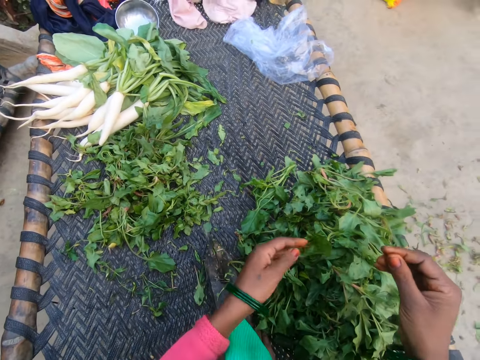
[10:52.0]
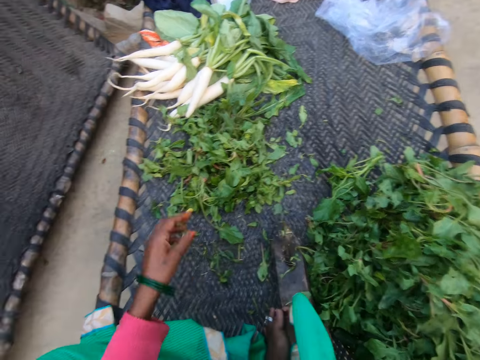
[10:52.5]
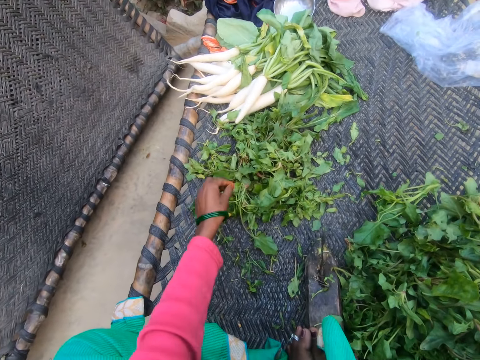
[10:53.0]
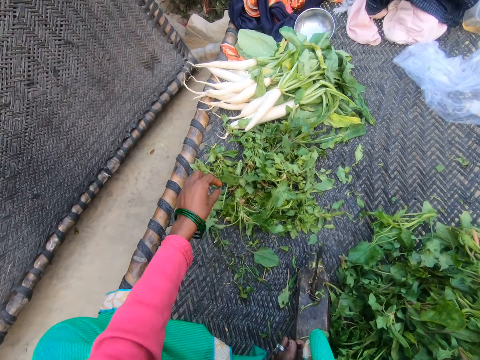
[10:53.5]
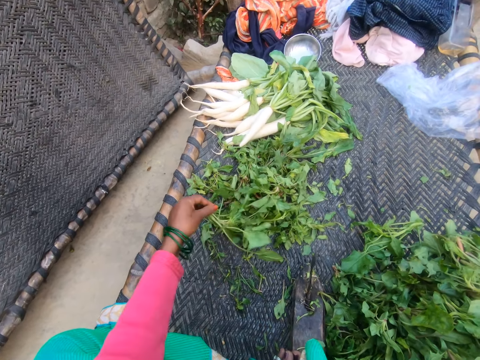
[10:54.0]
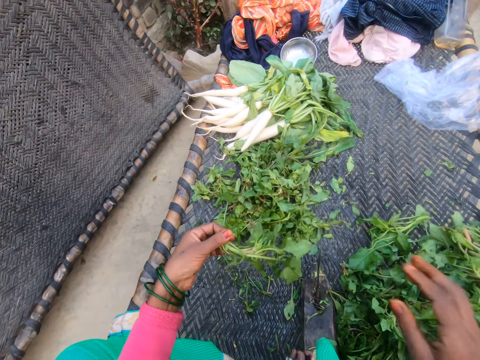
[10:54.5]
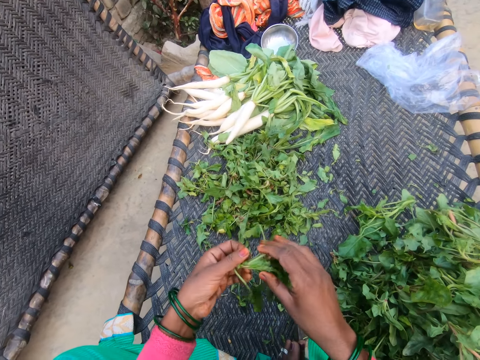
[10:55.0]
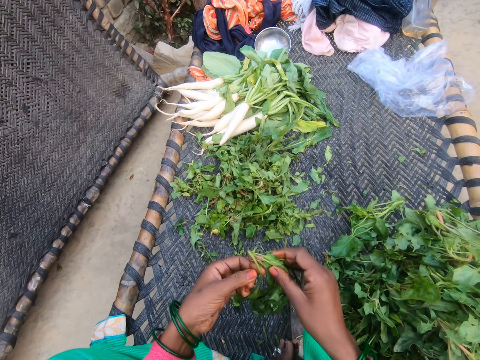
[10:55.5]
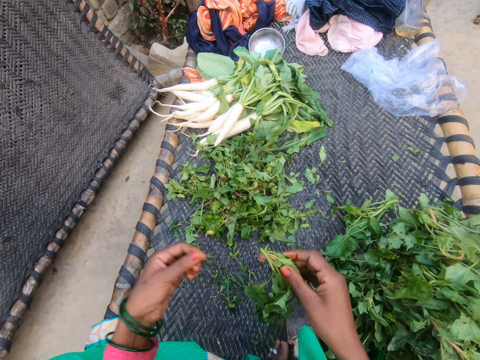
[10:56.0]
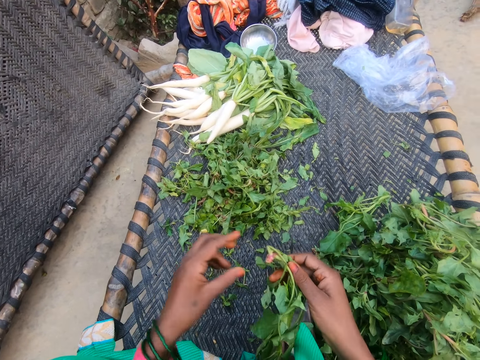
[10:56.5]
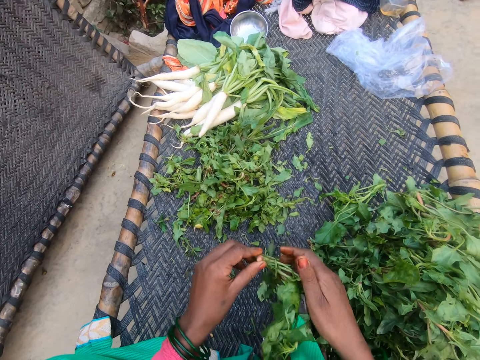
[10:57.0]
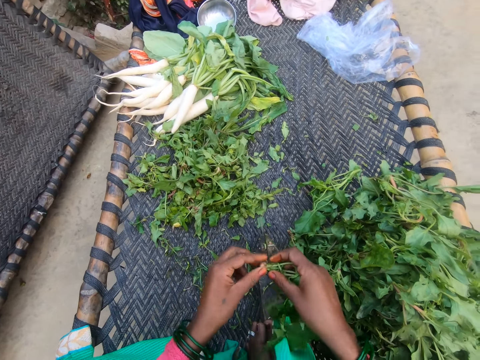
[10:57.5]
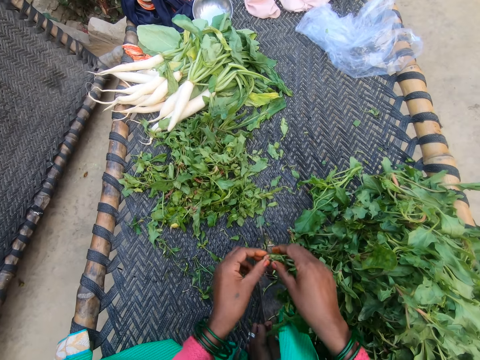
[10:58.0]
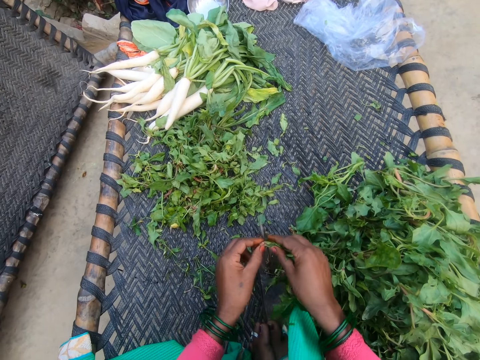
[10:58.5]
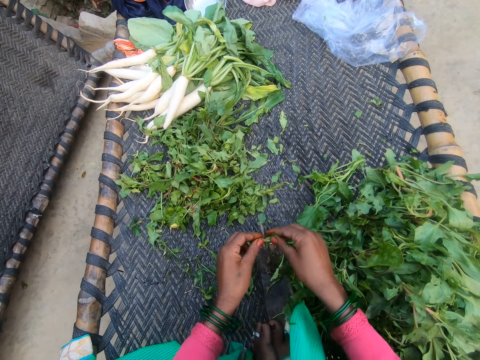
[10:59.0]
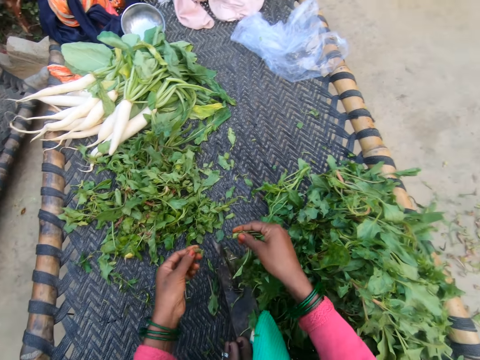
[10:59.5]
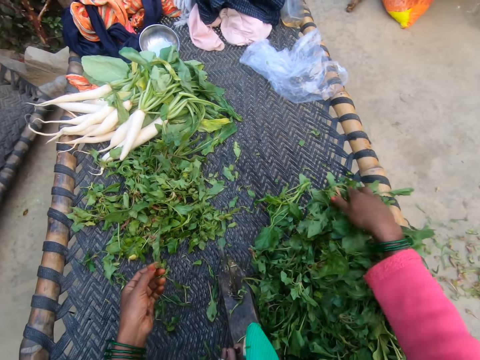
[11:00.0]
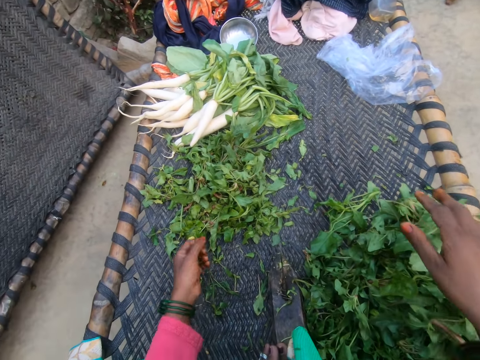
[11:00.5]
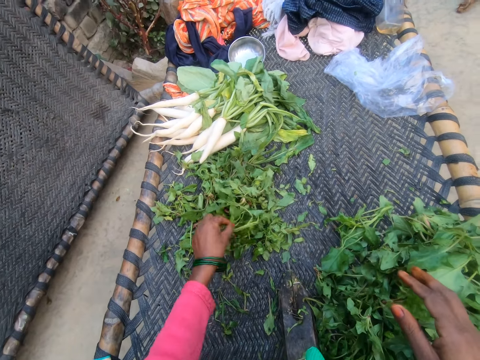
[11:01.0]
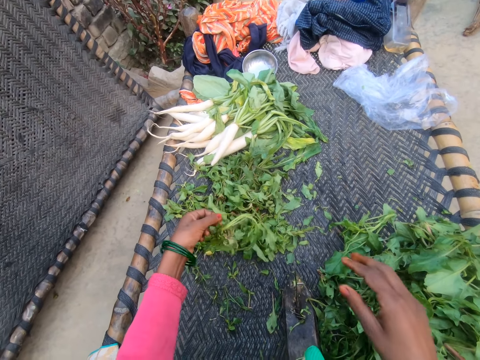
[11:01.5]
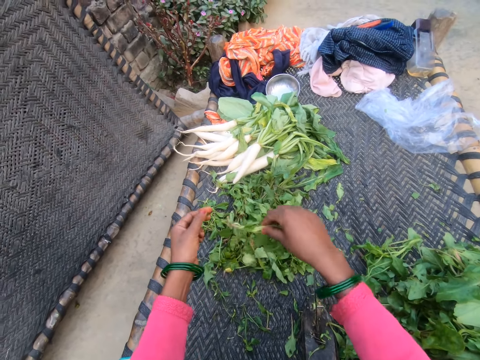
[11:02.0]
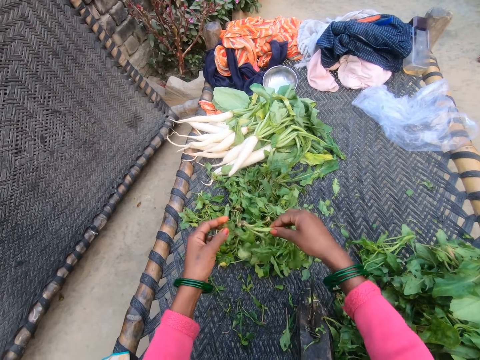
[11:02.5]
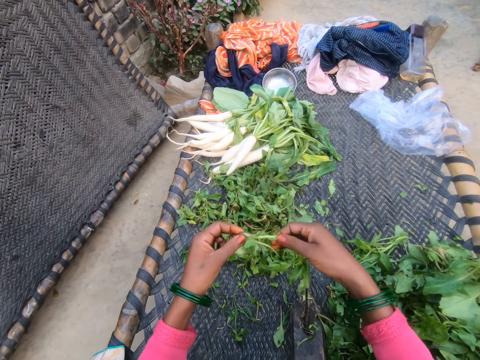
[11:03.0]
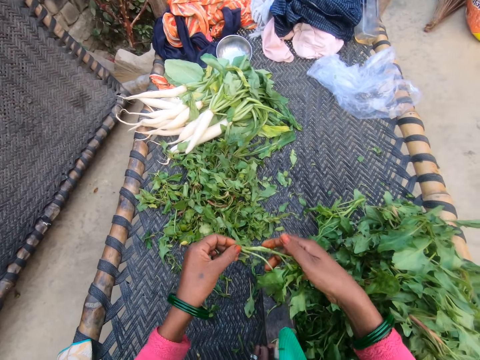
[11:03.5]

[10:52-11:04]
The camera wearer drops the vegetable on the chair with other vegetables. They throw the stem on the road. They pick a vegetable from the bunch of vegetables. They cut the stem of the vegetable with the slicer. They drop the vegetable on the chair with other vegetables. They pick a vegetable from the bunch of vegetables.

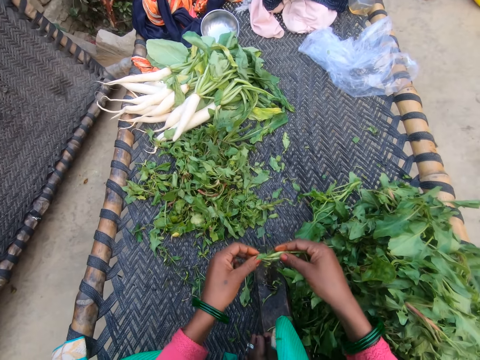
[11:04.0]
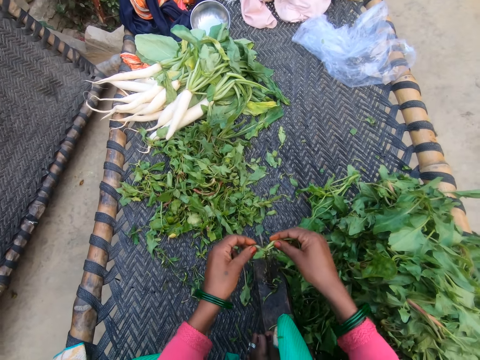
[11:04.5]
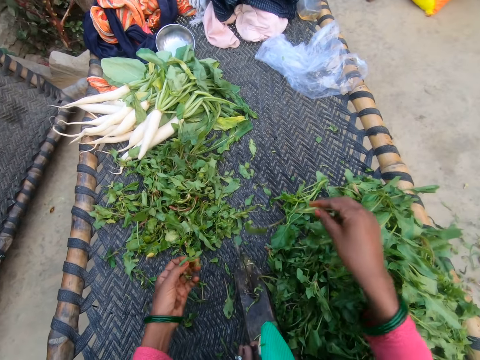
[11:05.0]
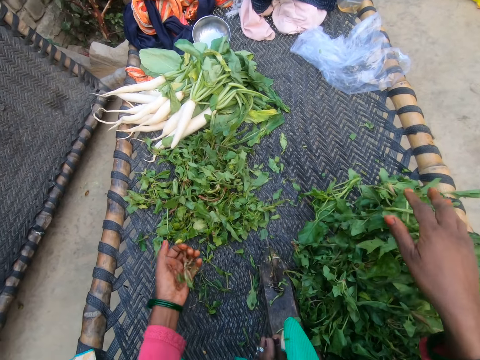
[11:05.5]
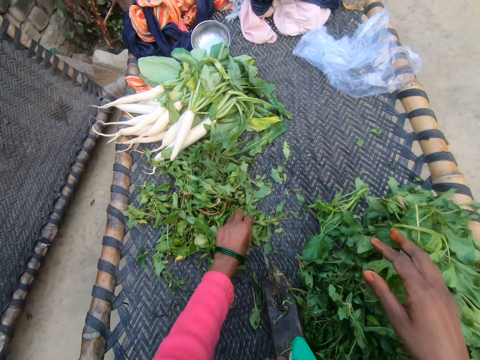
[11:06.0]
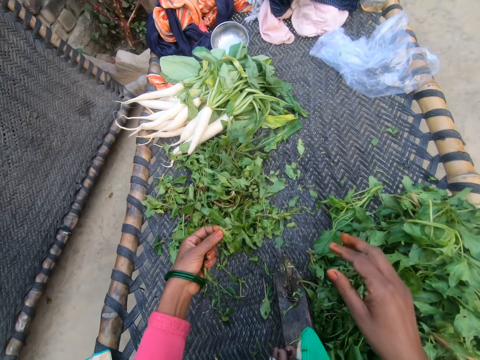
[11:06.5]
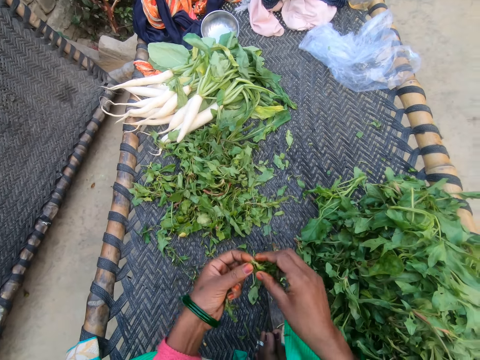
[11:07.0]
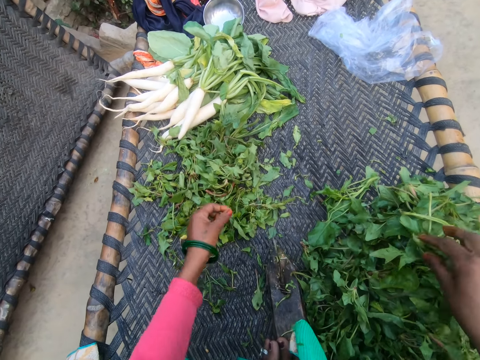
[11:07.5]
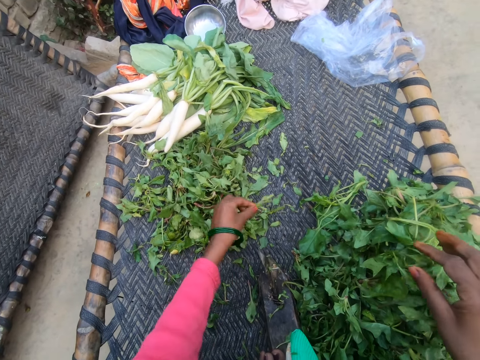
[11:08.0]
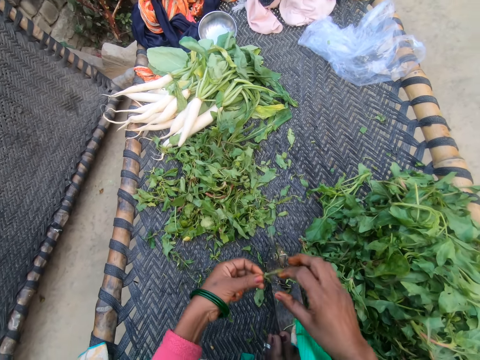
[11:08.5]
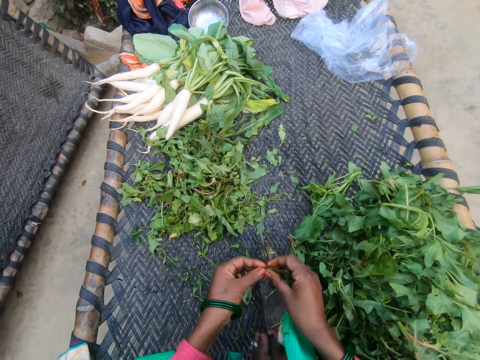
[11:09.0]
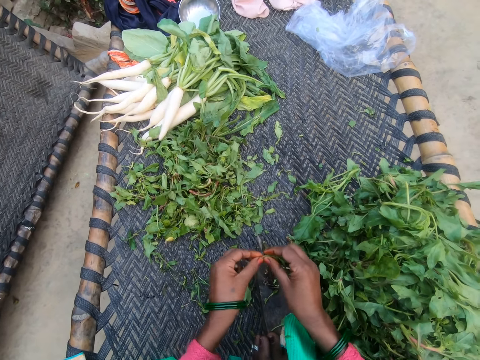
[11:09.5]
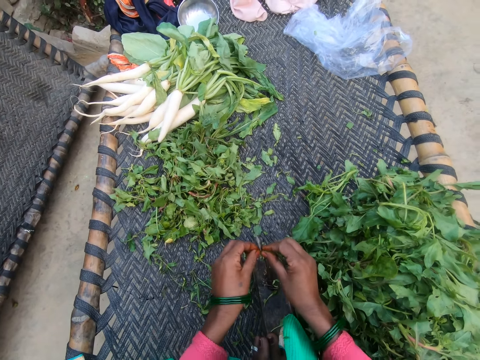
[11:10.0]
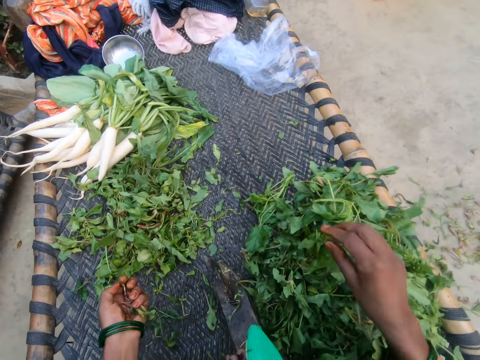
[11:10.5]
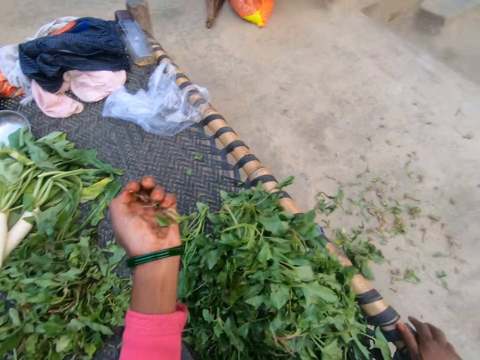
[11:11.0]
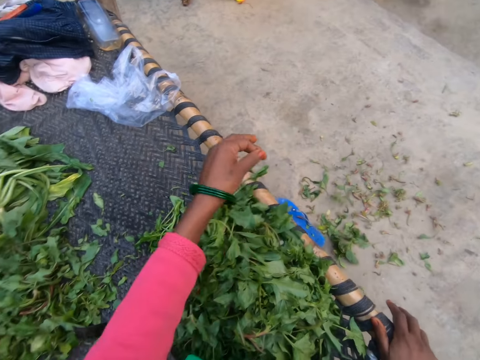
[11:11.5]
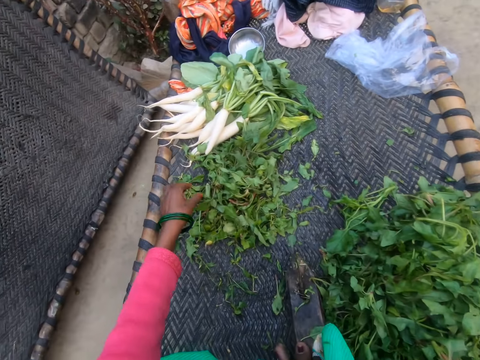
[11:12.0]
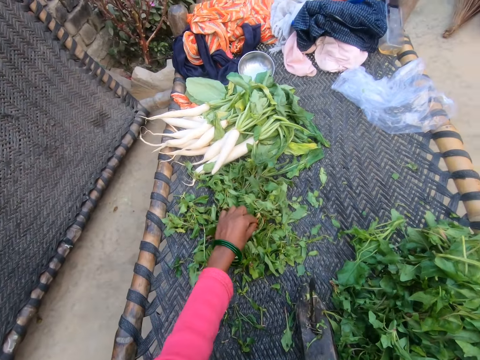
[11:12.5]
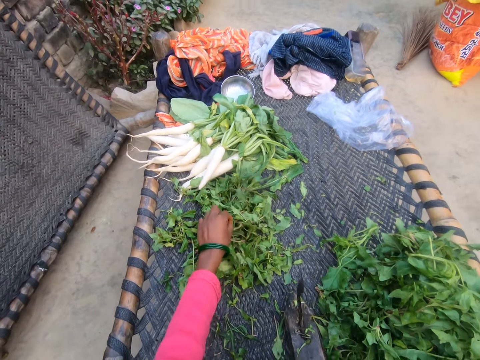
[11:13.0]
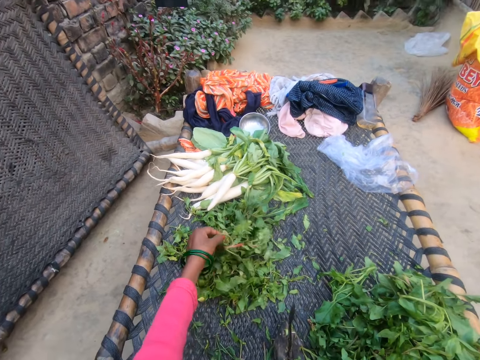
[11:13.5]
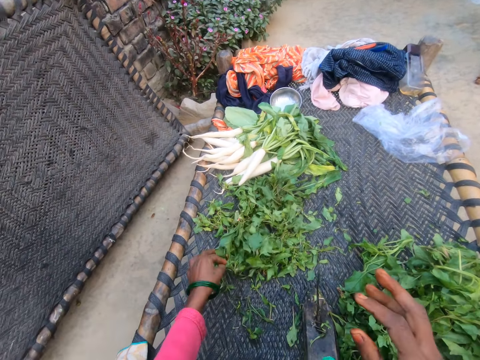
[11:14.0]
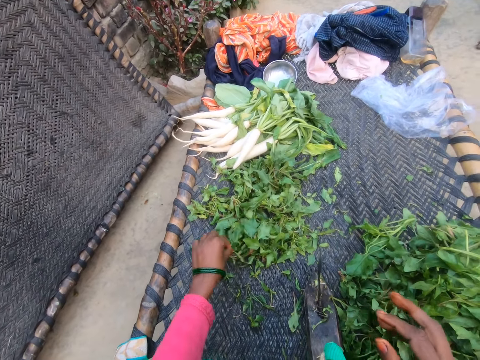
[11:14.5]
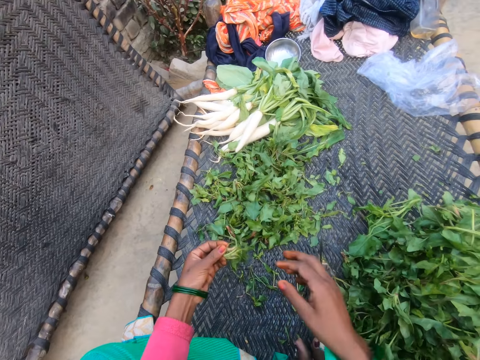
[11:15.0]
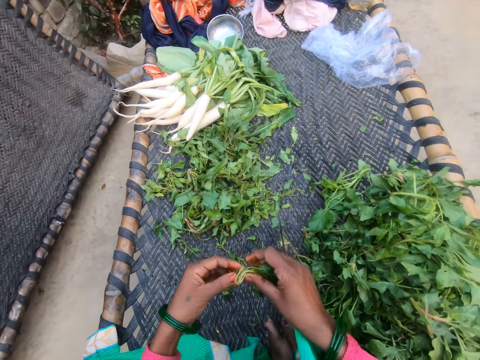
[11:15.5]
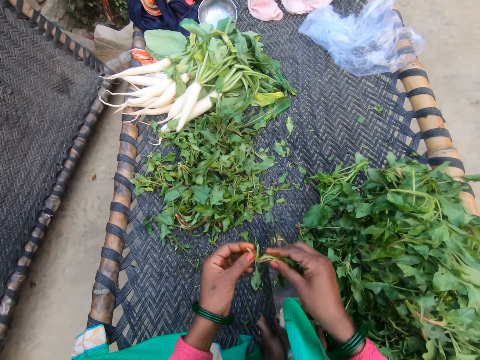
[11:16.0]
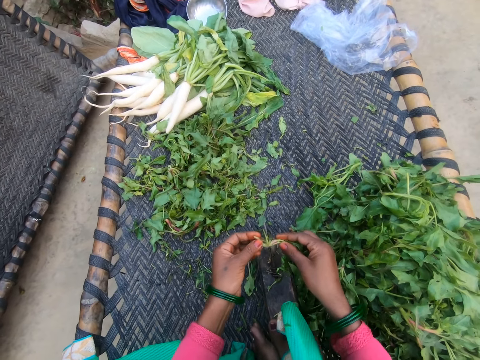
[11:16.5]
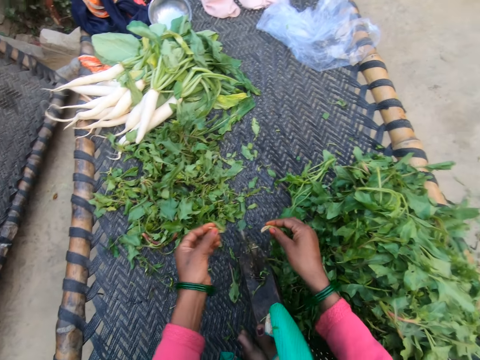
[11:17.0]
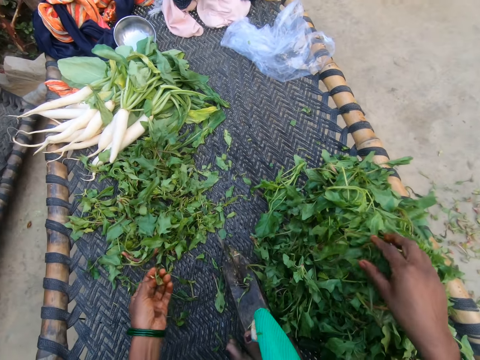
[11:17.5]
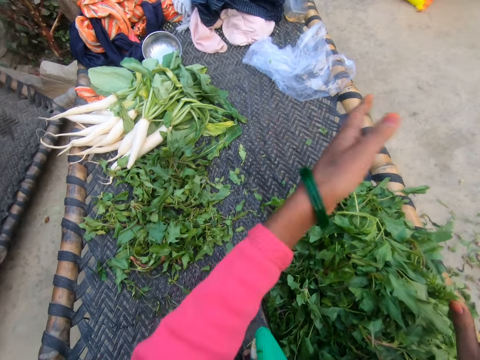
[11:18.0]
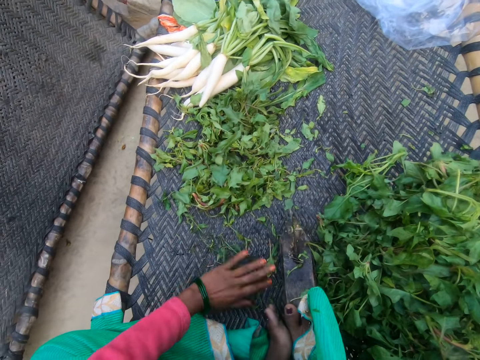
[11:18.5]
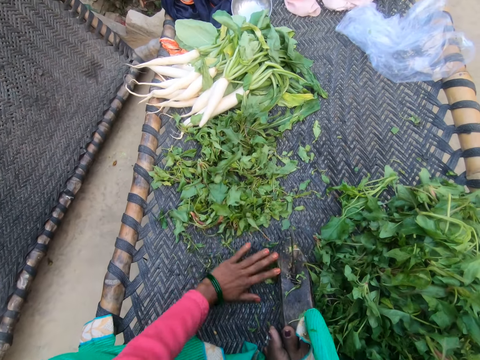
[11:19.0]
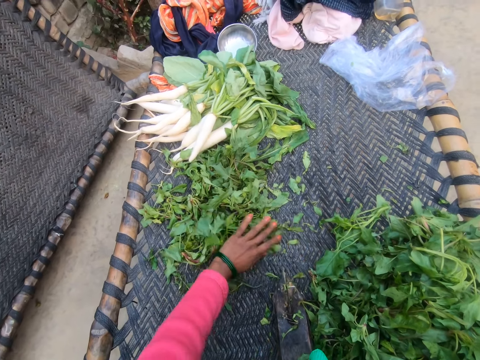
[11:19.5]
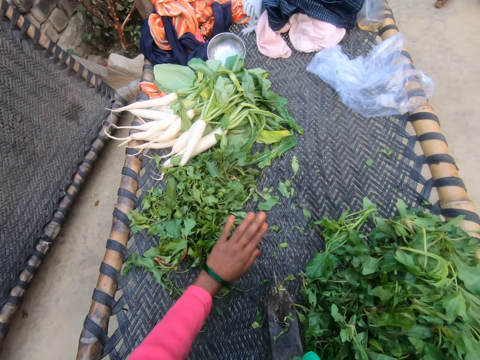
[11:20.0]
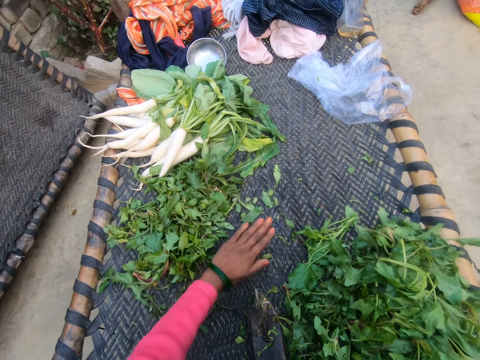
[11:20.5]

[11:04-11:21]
The camera wearer cuts the stem of the vegetable with the slicer. She drops the vegetable on the chair with other vegetables. She picks a vegetable from the bunch of vegetables. She drops the vegetable on the chair with other vegetables. She picks a vegetable from the bunch of vegetables. She cuts the stem of the vegetable with the slicer. She drops the vegetable on the chair with other vegetables. She throws the stem on the road. She pours dirt from her hand to the floor. She picks a vegetable from the bunch of vegetables. She cuts the stem of the vegetable with the slicer. She drops the vegetable on the chair with other vegetables. She throws the stem on the road. She pours dirt from her hand to the floor. She gathers the vegetables on the chair together.
